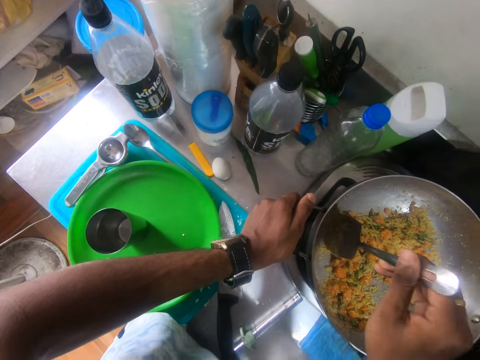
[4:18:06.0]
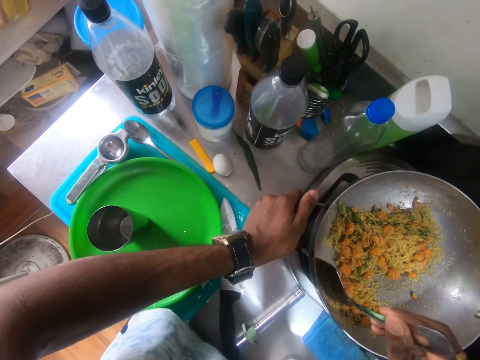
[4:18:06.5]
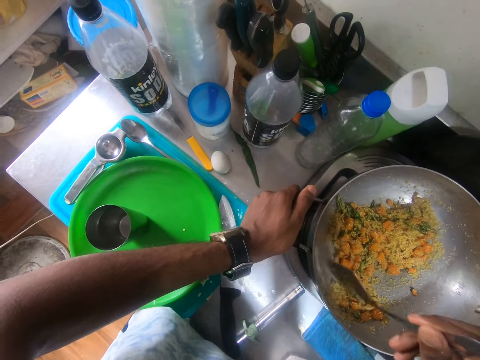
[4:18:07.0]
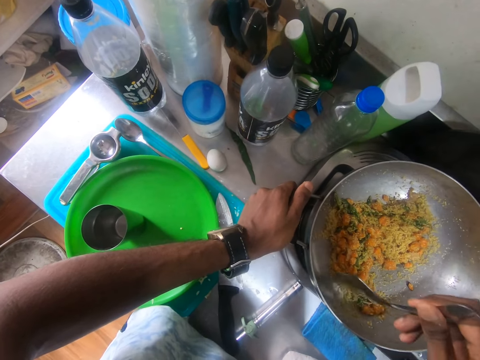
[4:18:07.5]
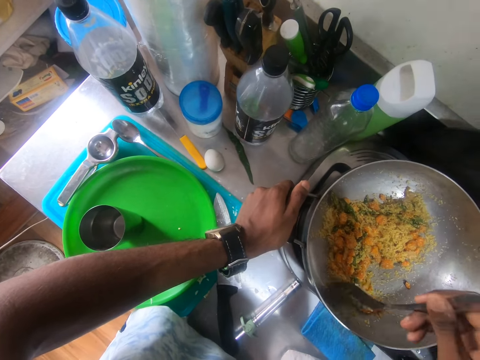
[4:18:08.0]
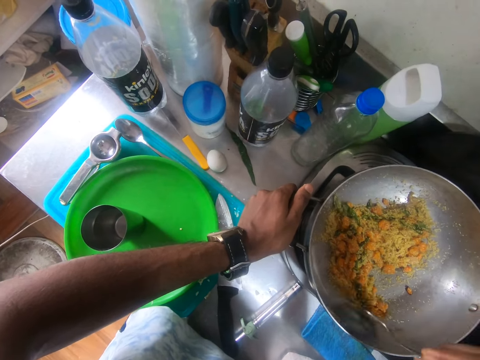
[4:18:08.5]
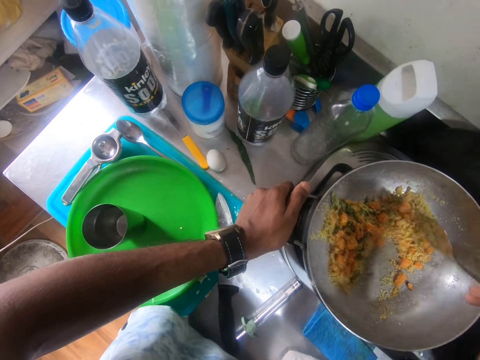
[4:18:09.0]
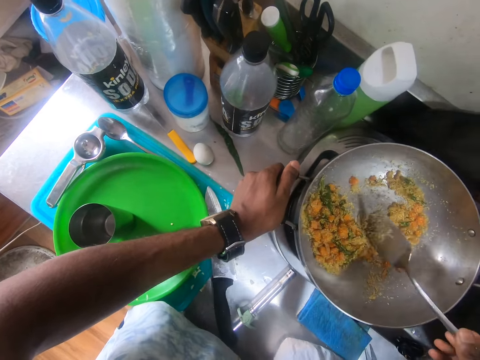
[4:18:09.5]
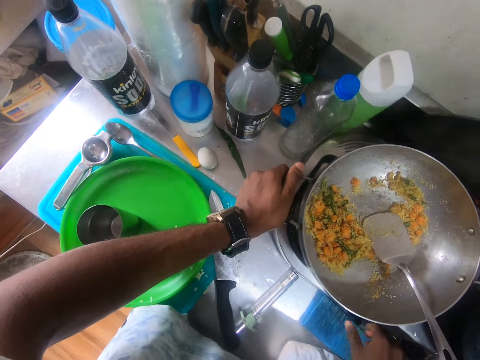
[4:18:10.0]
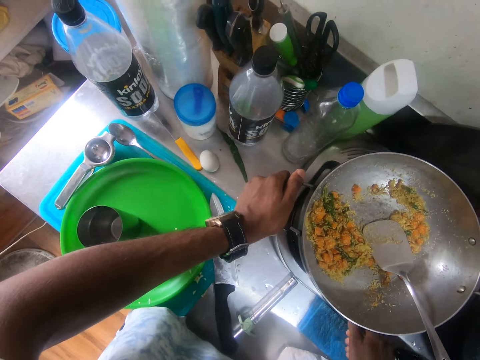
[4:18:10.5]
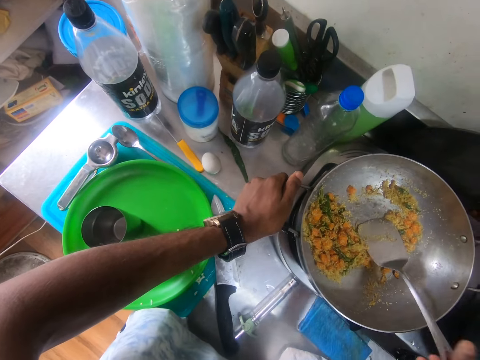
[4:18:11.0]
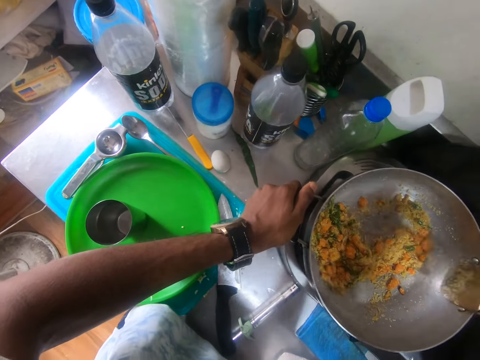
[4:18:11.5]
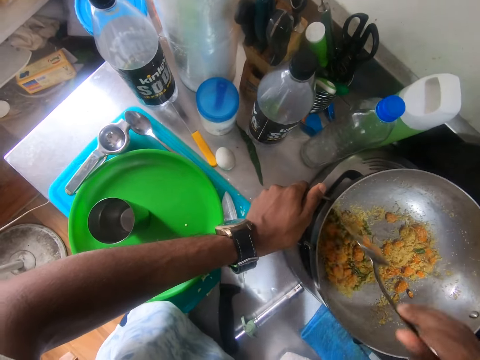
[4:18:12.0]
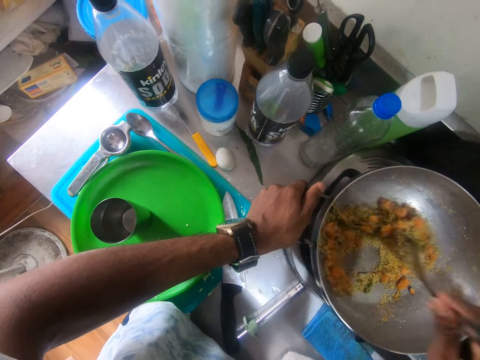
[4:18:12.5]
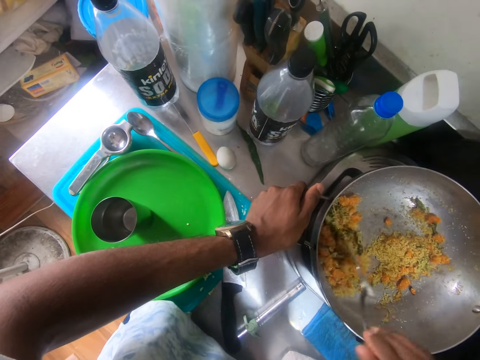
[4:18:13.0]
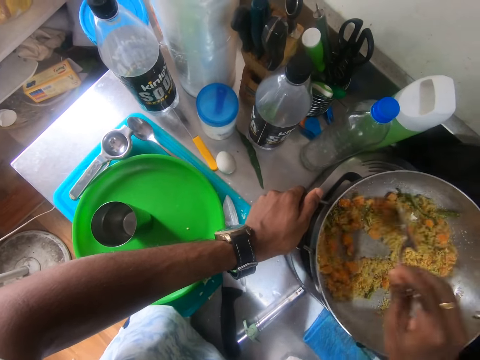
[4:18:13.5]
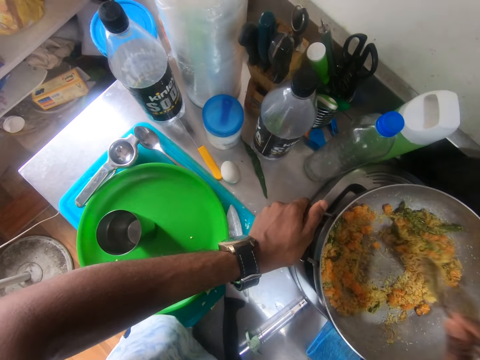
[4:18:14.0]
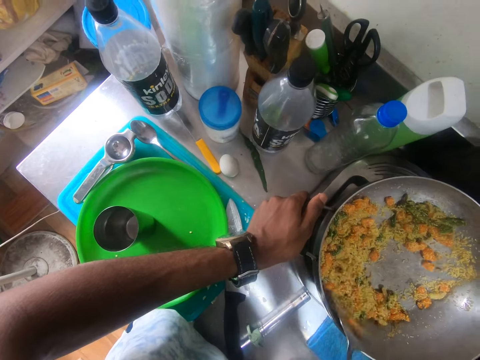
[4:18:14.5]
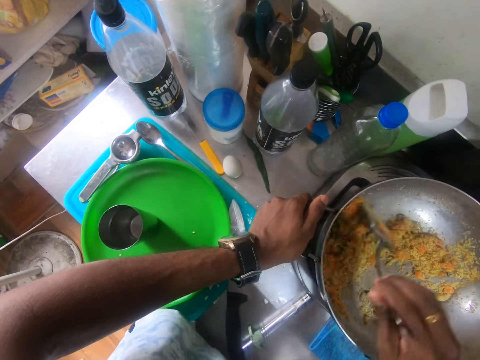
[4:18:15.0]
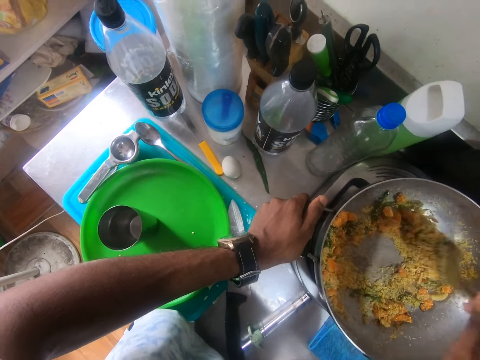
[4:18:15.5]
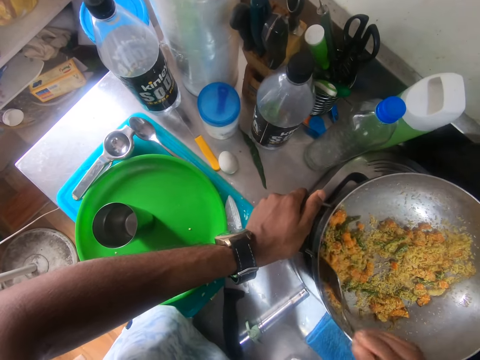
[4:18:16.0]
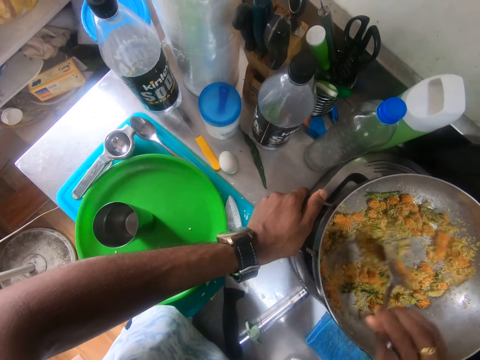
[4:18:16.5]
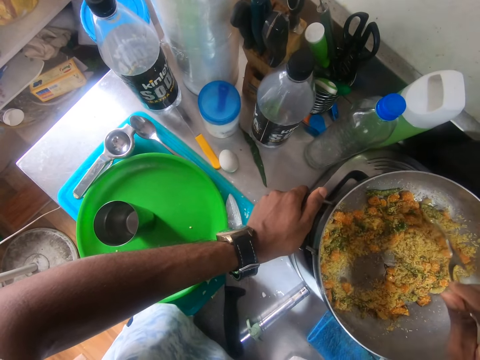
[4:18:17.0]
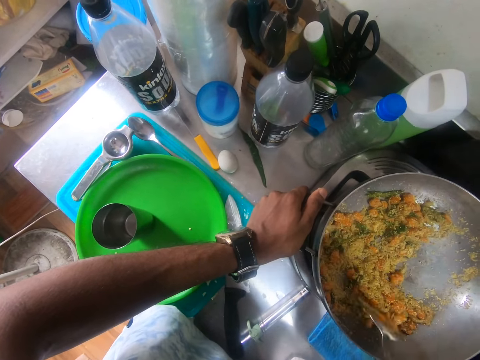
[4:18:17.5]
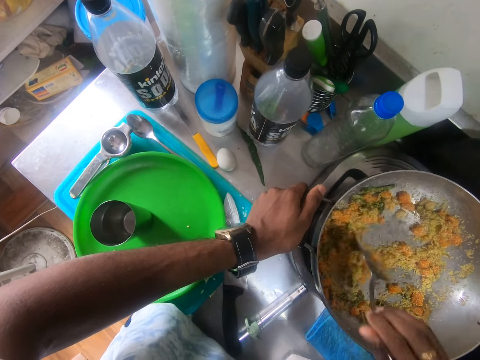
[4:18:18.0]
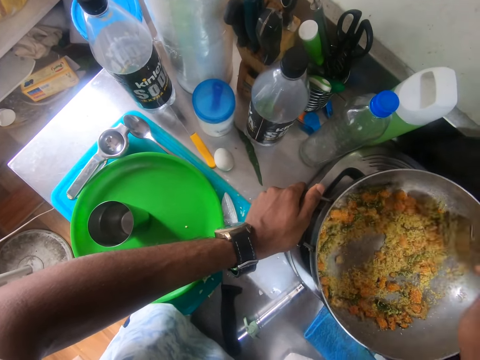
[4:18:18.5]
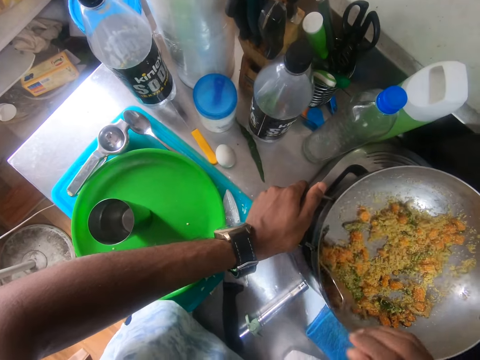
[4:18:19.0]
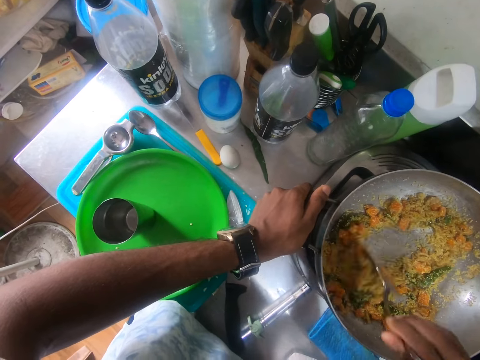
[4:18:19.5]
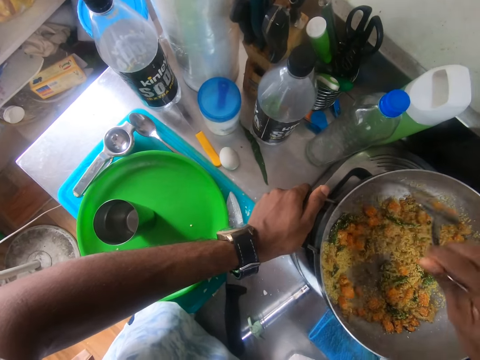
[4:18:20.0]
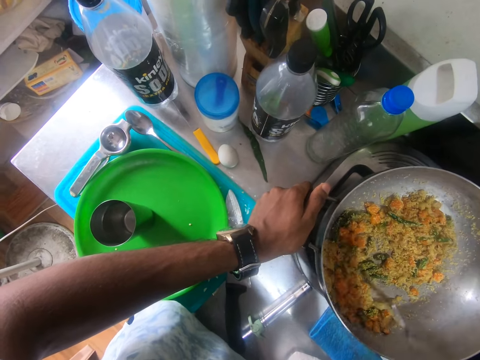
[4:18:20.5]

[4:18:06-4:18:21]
The camera wearer drops the stirring spoon in the pot with his right hand. He operates the gas cooker with his right hand. He picks up the stirring spoon in the pot with his right hand. He stirs the pot with the stirring spoon in his right hand.

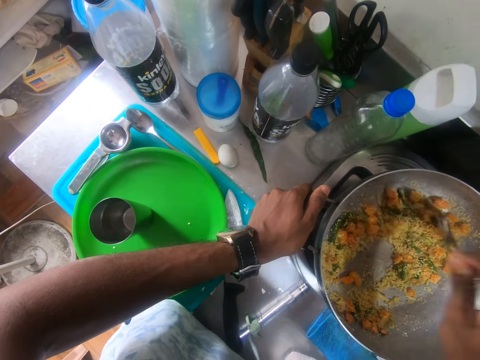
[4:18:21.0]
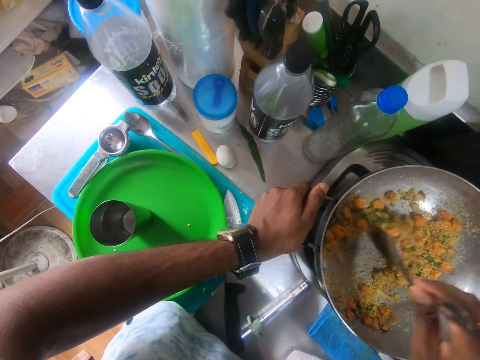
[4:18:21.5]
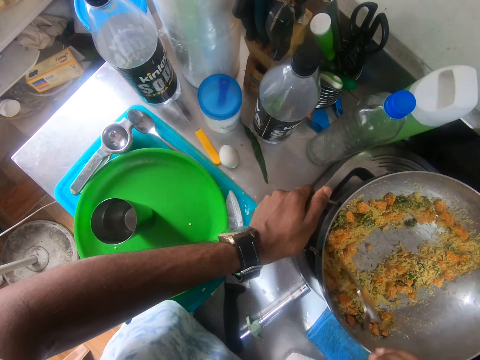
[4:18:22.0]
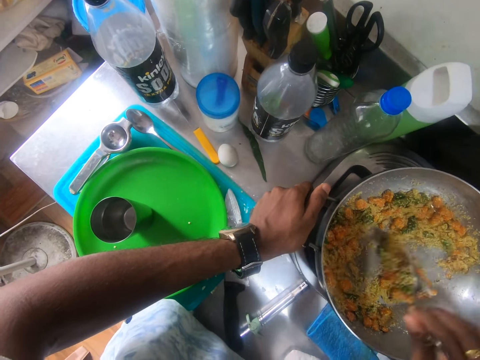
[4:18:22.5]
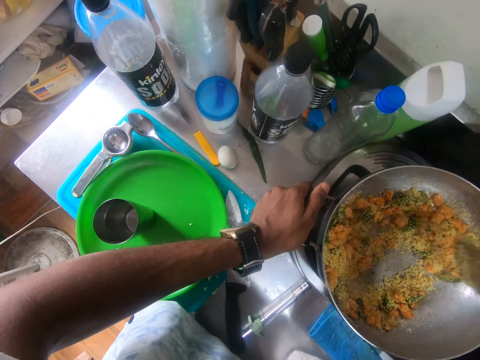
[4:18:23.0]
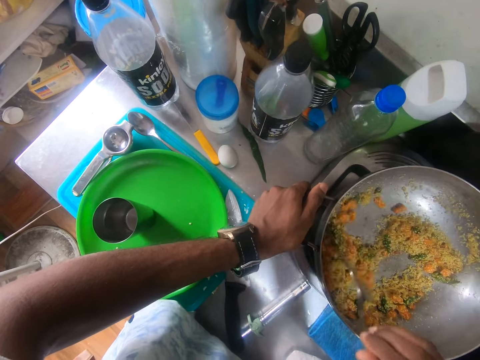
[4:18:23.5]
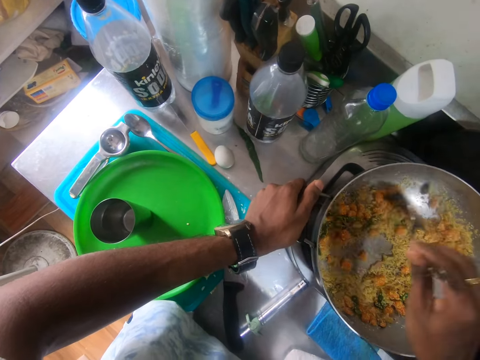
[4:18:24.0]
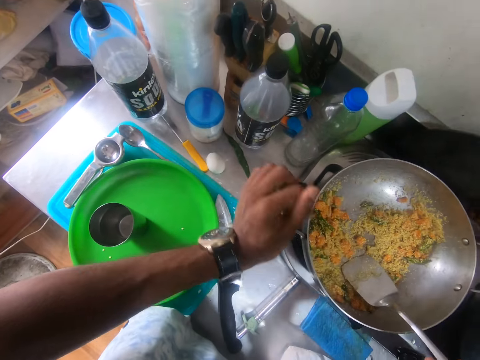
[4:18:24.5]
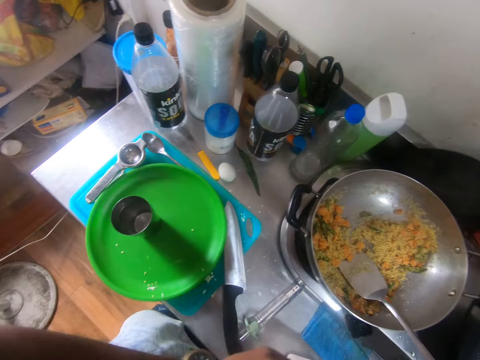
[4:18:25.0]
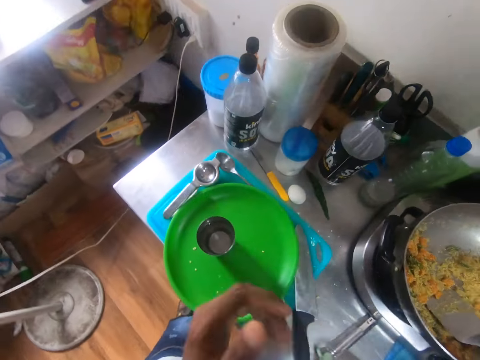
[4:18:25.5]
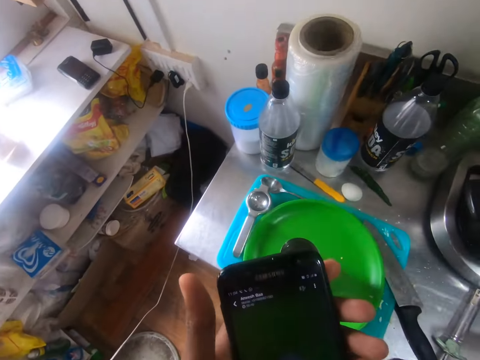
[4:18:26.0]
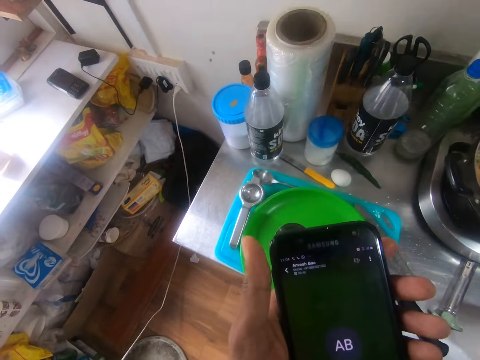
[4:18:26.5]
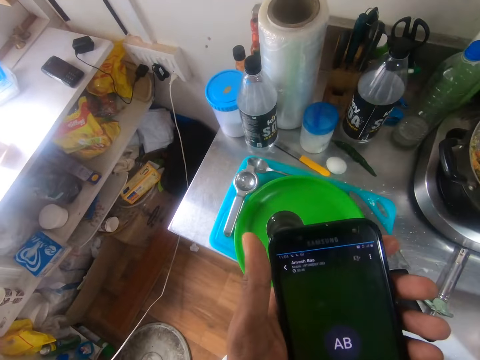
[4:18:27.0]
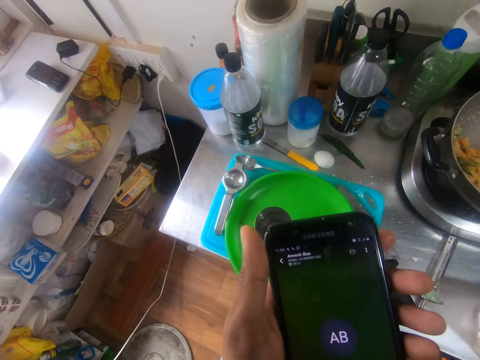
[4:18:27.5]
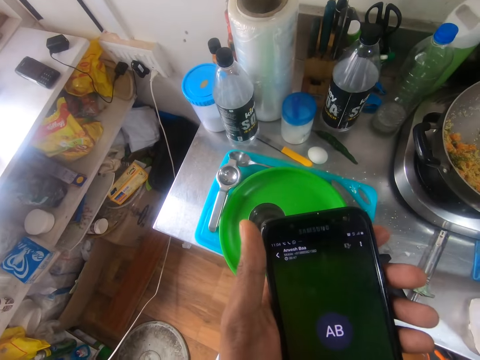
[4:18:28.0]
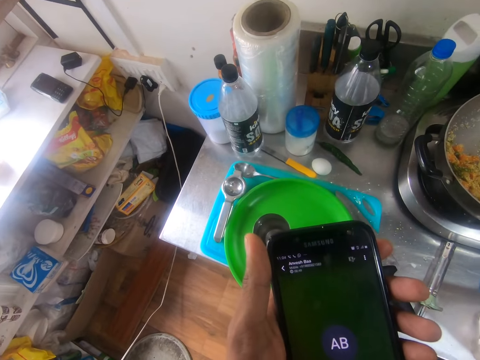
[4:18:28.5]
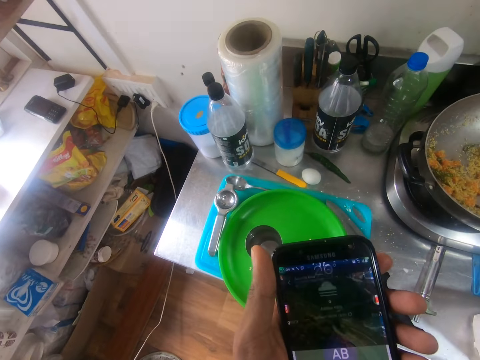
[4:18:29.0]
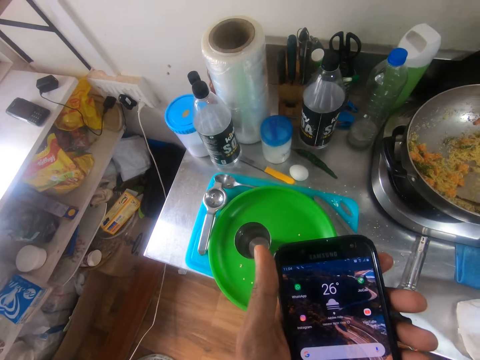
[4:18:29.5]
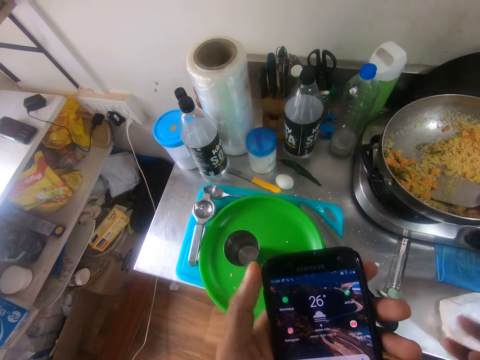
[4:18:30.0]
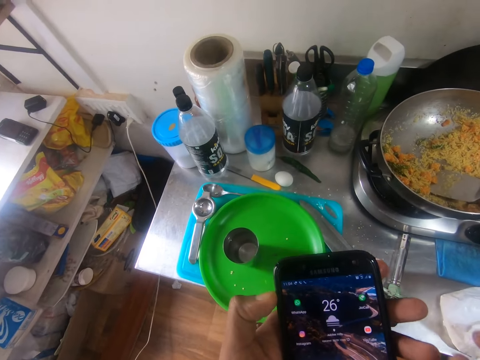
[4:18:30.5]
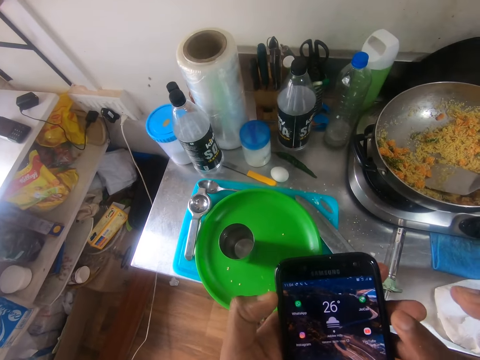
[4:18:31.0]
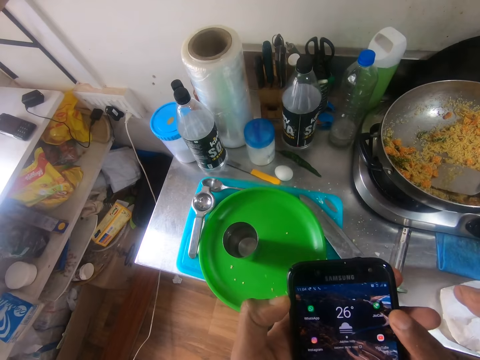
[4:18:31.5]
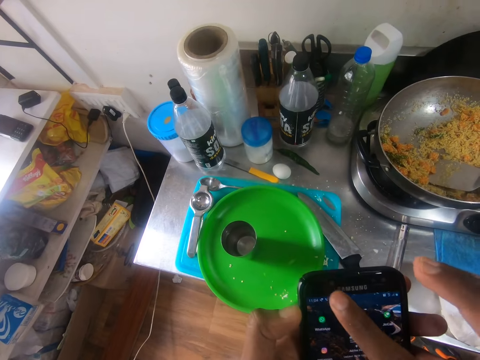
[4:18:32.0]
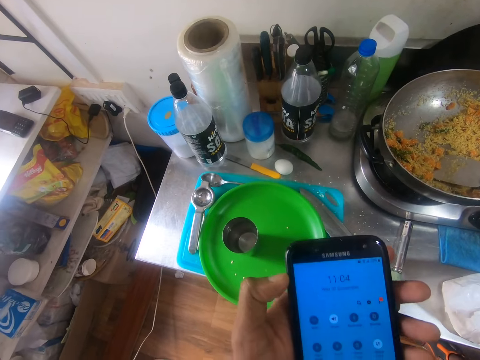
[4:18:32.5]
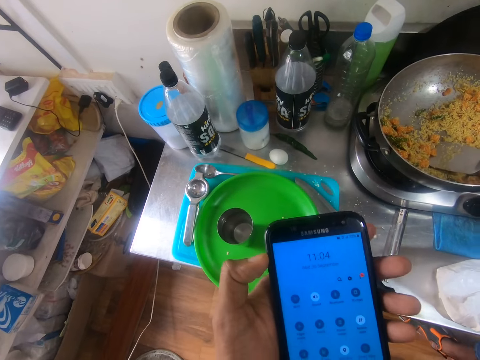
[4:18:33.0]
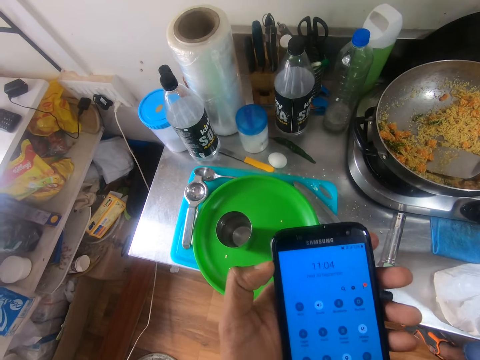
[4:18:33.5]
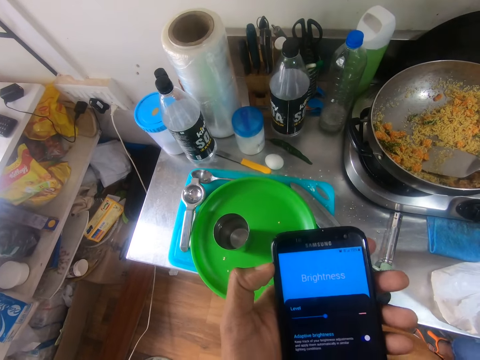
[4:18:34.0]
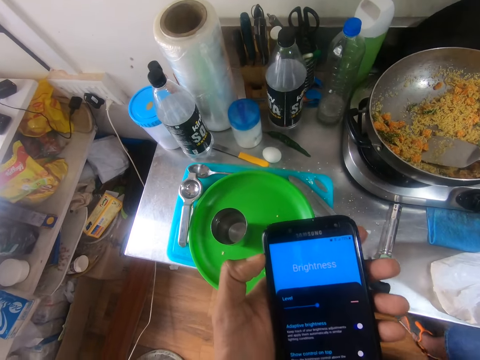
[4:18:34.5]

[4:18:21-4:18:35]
The camera wearer drops the stirring spoon in the pot with his right hand. He operates a phone with his left hand. He operates the phone with his right hand.
